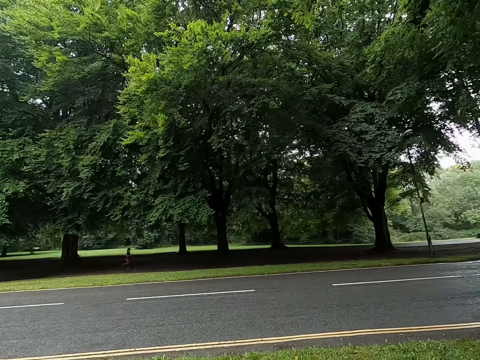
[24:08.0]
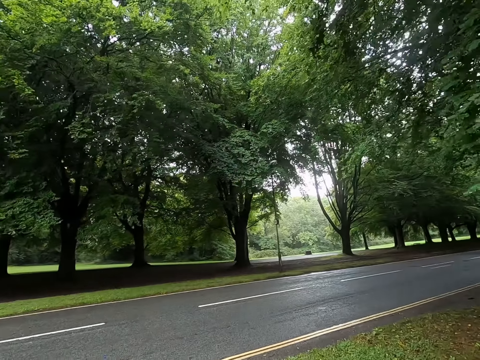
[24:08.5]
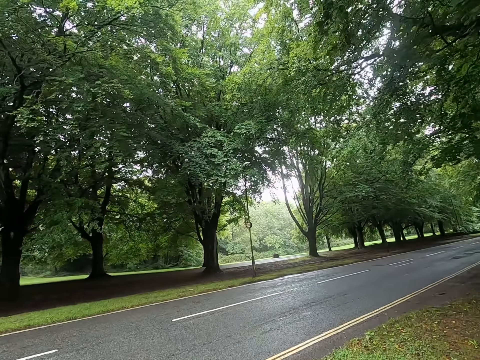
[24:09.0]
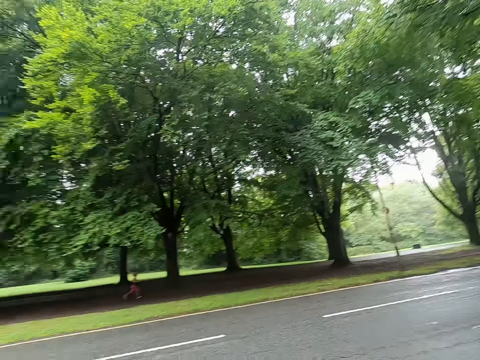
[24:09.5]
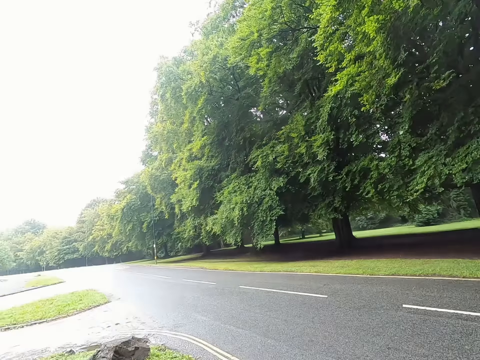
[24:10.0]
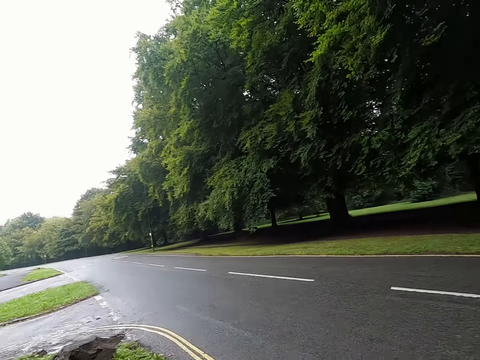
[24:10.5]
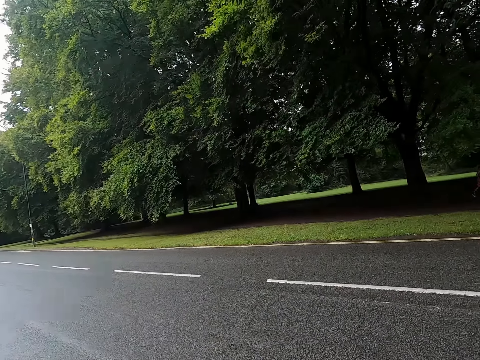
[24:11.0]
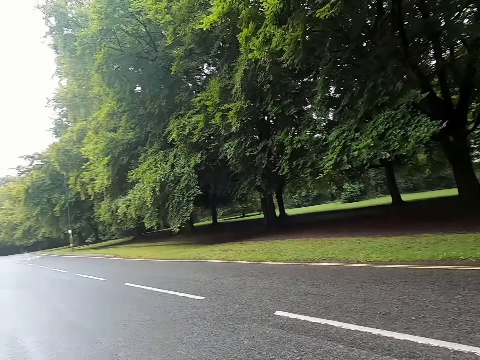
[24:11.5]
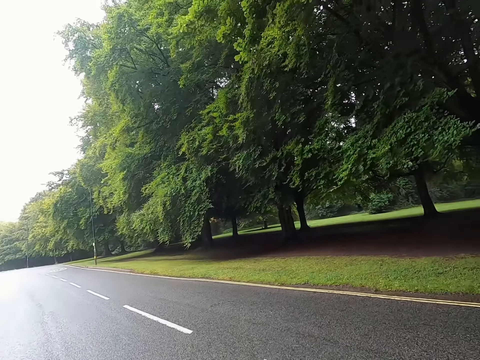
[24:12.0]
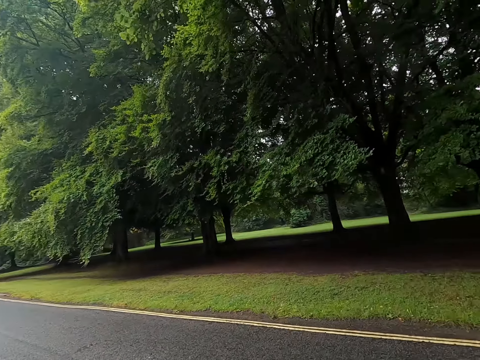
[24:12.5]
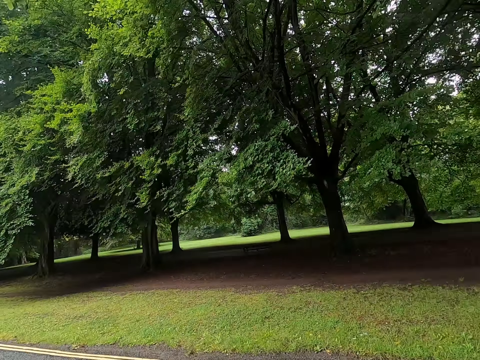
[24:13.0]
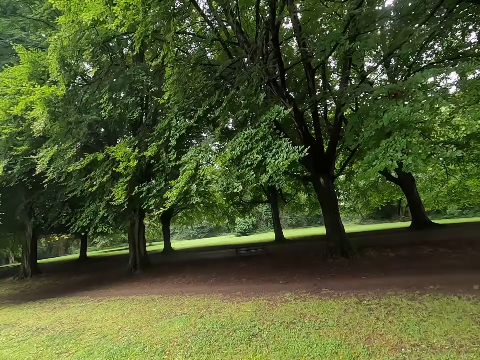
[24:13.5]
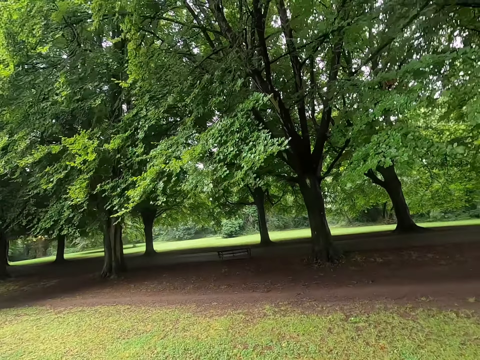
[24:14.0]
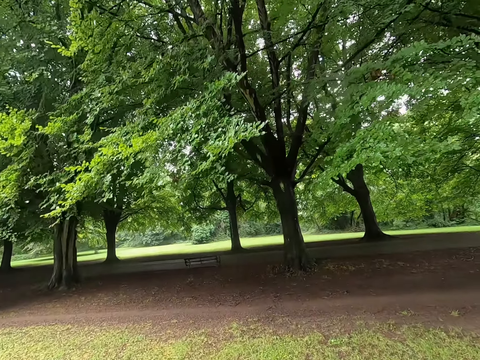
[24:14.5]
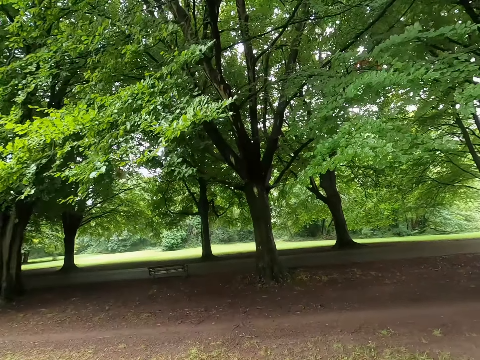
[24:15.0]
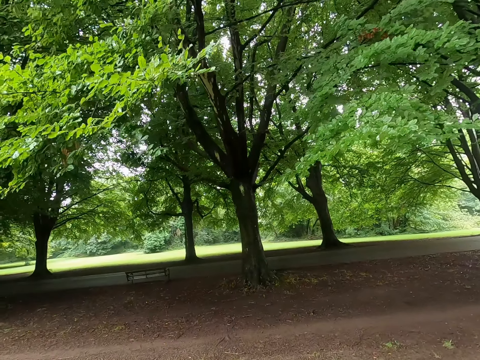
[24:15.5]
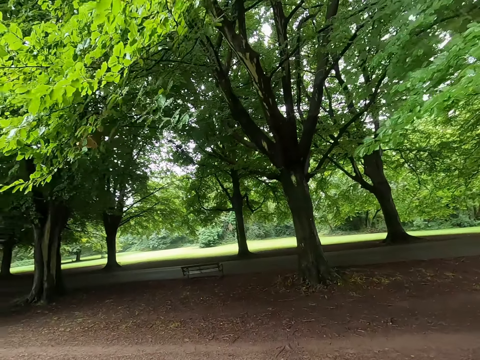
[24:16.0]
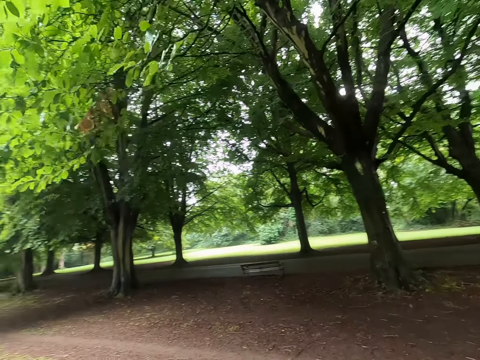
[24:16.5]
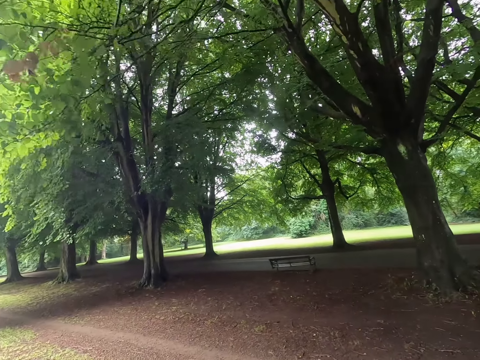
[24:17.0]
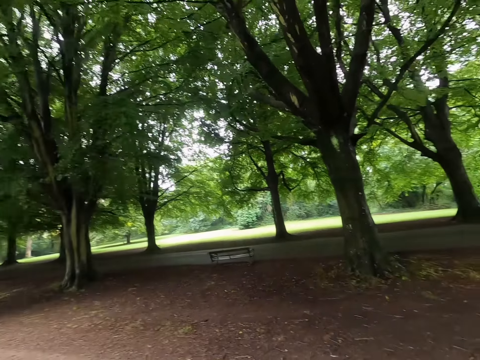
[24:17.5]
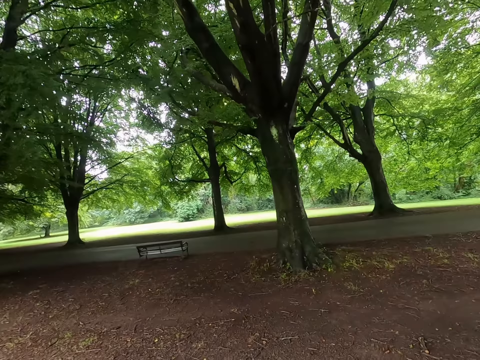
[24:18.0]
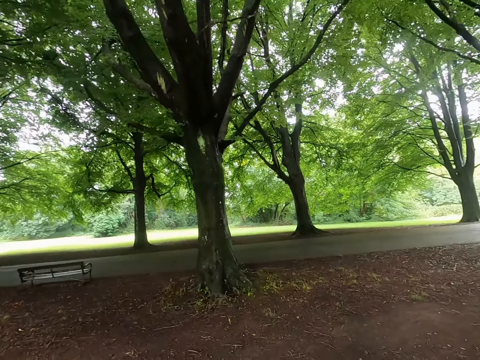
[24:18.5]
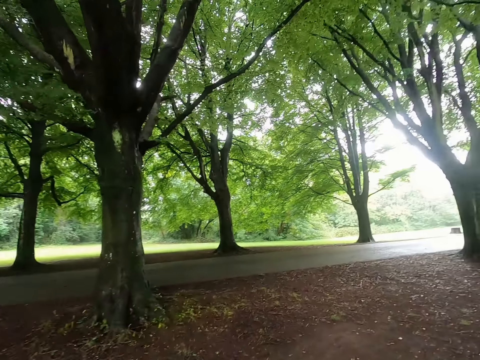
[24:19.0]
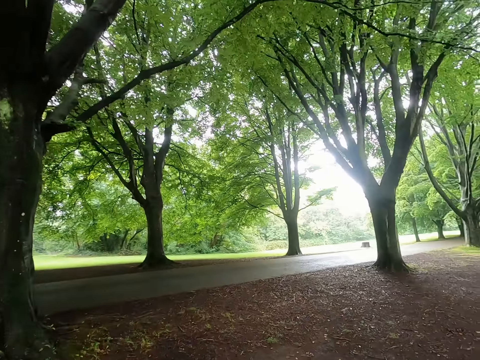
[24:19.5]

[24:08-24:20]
The camera wearer crosses the road. They walk under the trees.

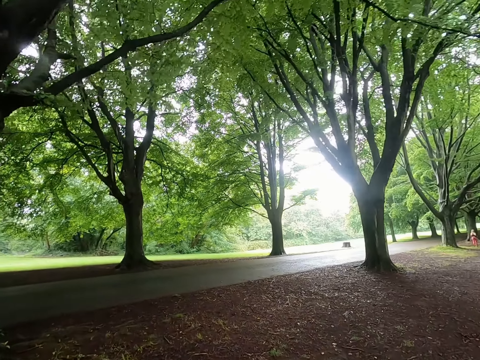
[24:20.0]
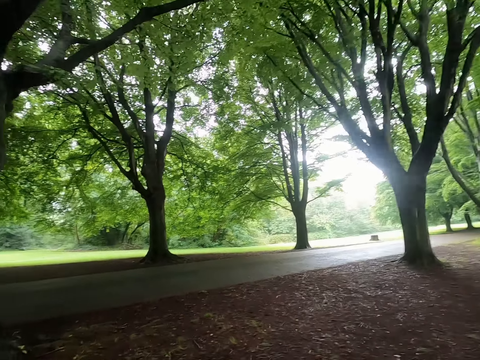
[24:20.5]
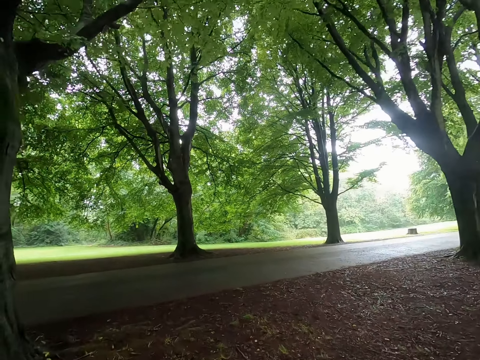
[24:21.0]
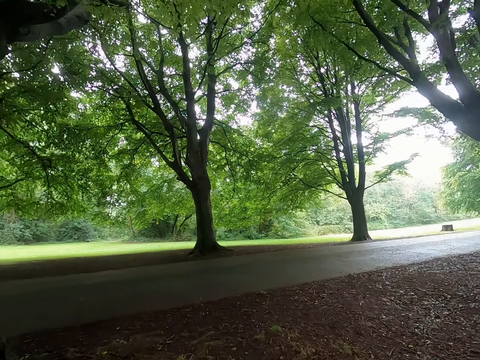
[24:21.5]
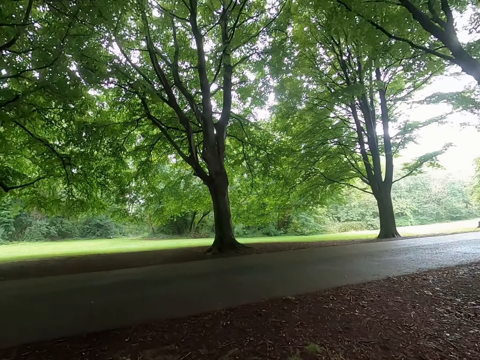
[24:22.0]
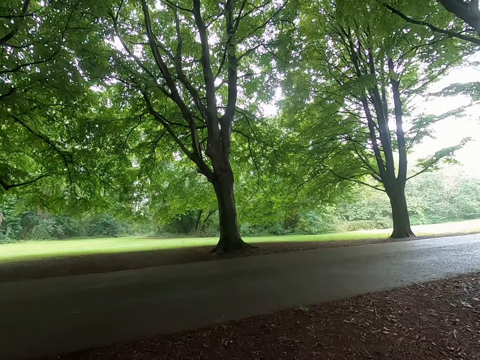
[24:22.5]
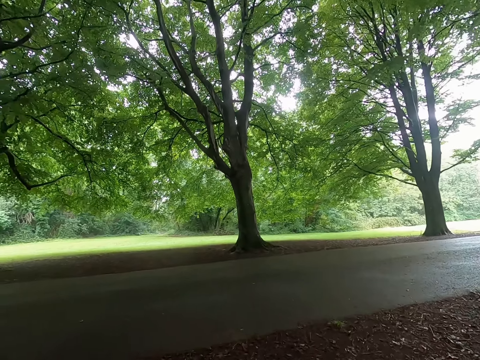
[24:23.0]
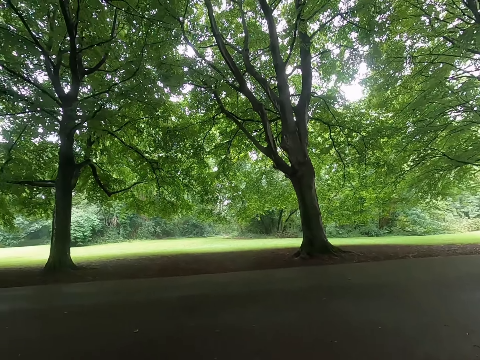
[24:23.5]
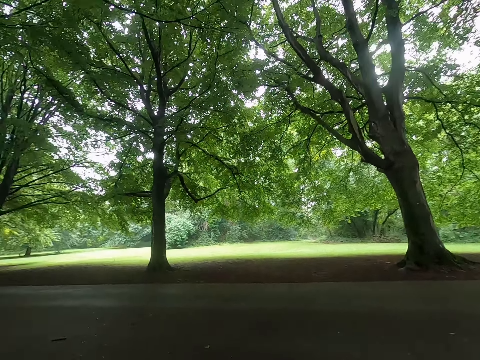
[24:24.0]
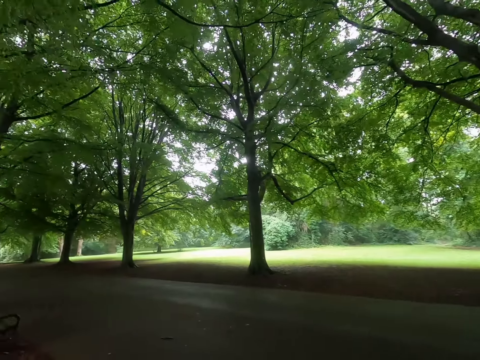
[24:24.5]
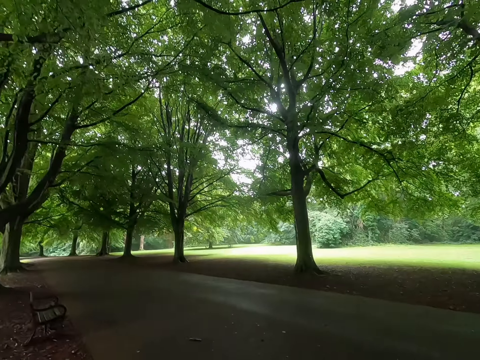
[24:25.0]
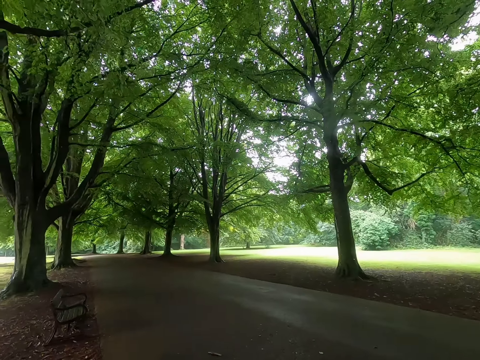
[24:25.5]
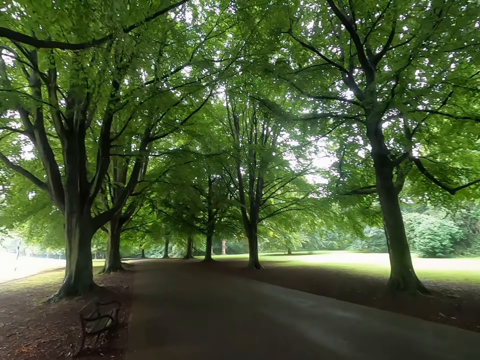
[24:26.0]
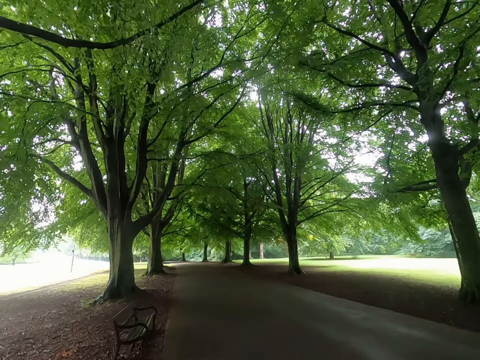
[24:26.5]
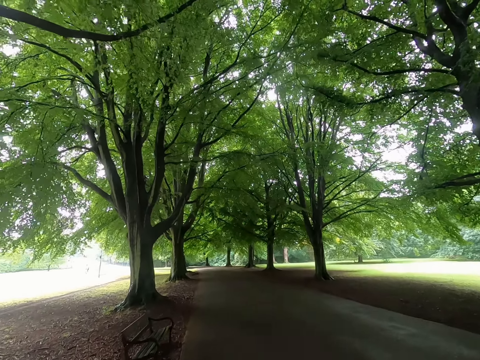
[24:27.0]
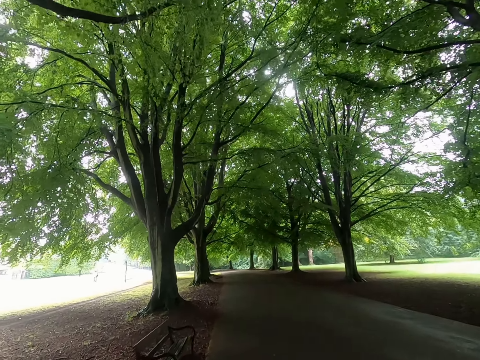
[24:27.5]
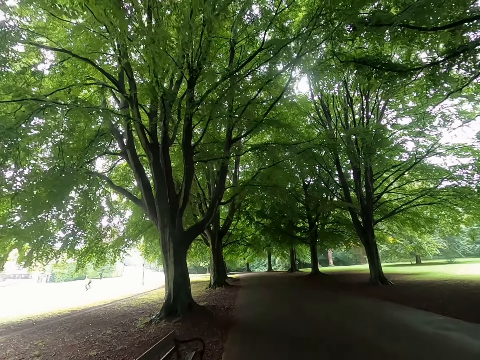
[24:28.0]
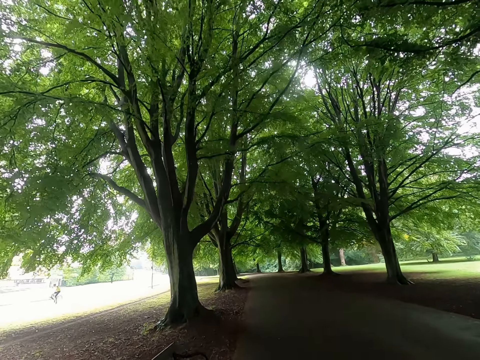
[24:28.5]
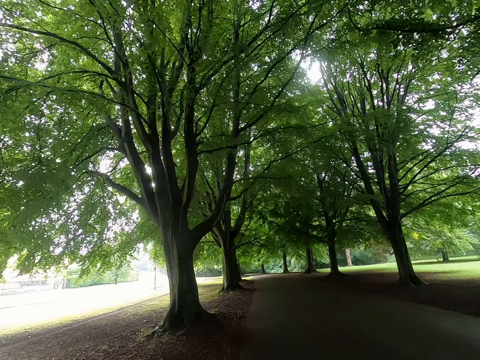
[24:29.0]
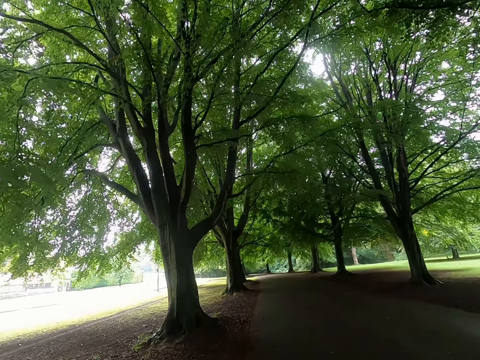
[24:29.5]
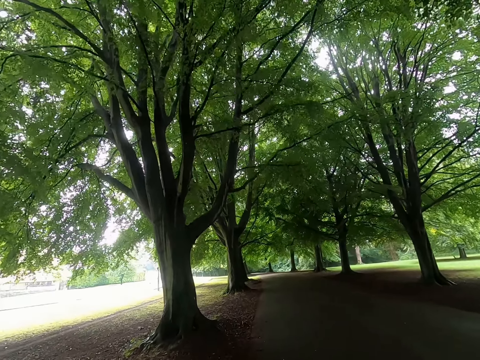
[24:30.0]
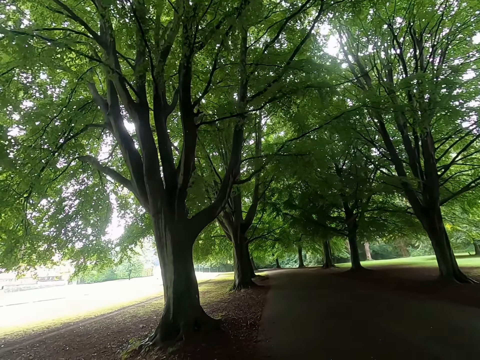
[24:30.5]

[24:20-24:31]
The camera wearer walks on the road.

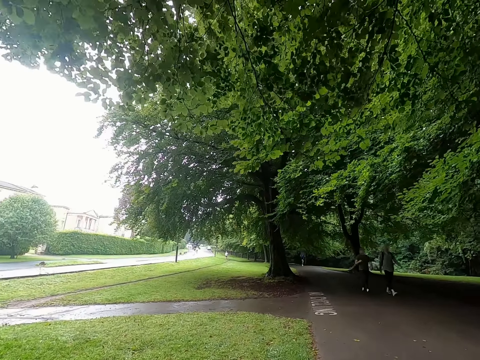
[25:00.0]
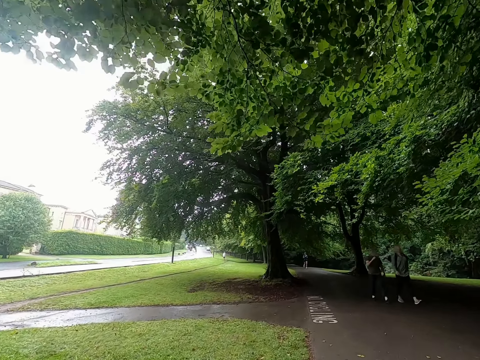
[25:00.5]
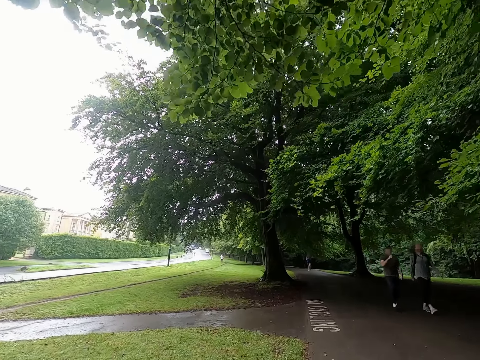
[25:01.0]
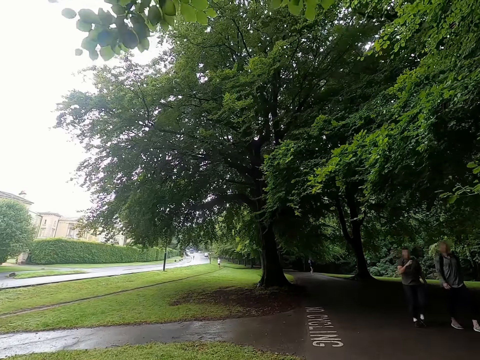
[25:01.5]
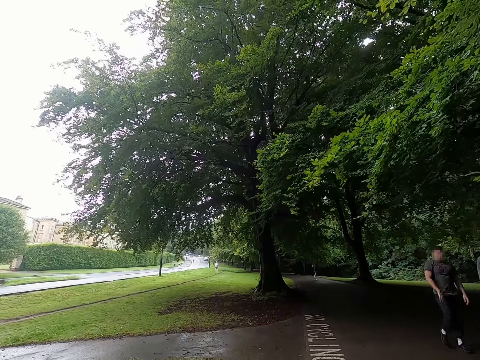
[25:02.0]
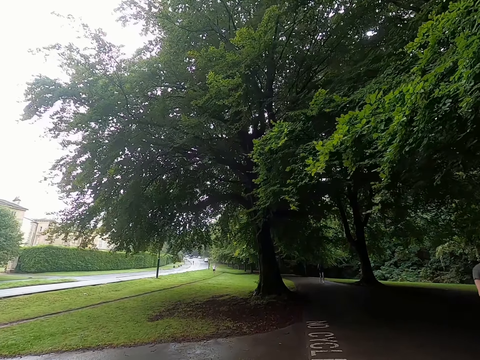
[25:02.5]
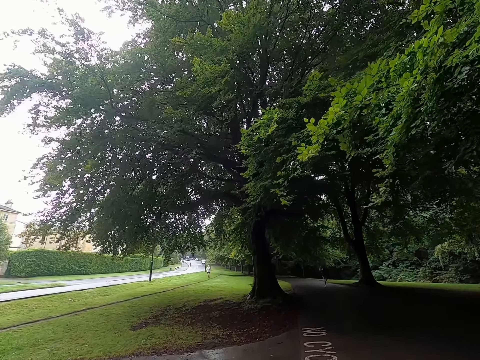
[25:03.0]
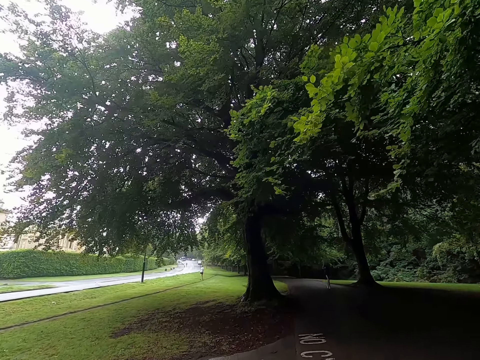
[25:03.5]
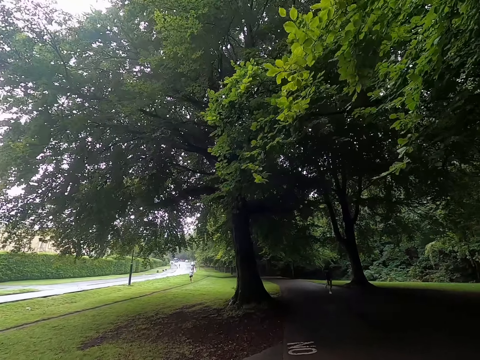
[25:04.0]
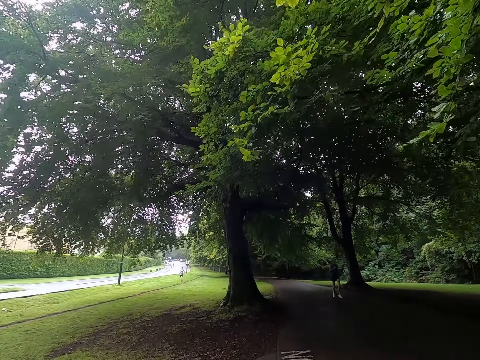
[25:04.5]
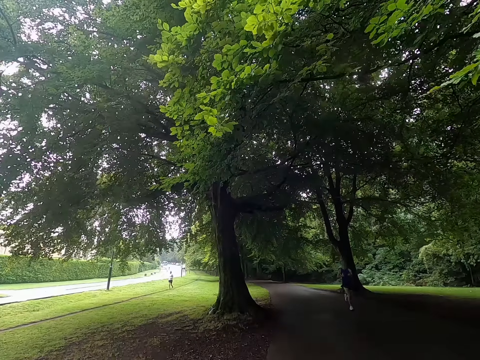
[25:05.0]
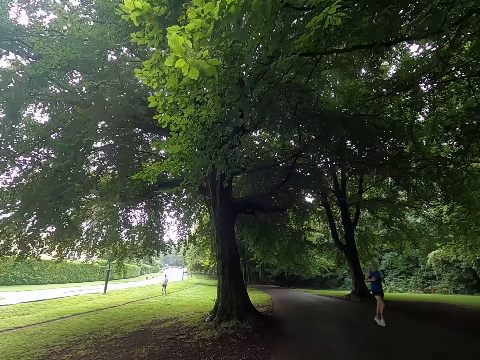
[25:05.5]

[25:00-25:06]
The camera wearer jogs past a man and another man.
